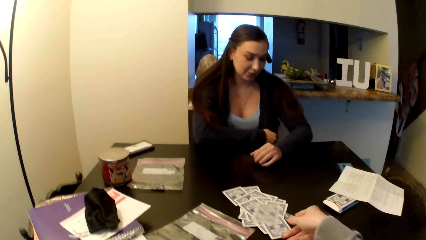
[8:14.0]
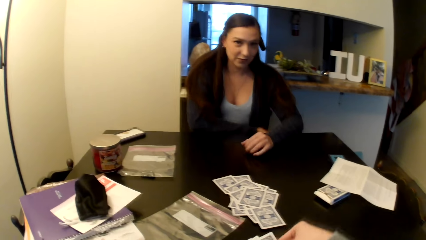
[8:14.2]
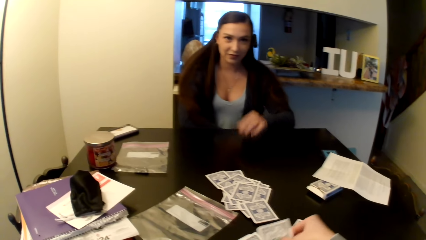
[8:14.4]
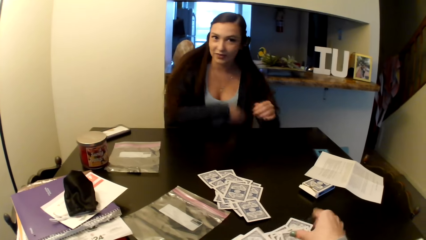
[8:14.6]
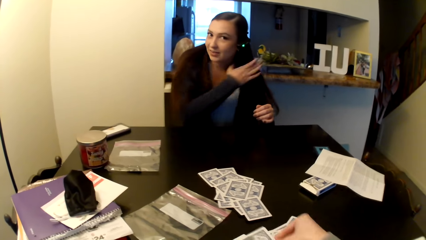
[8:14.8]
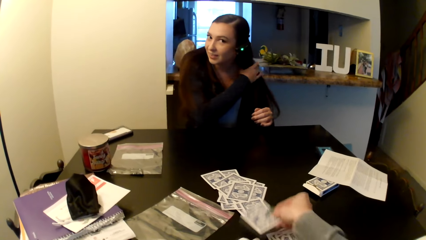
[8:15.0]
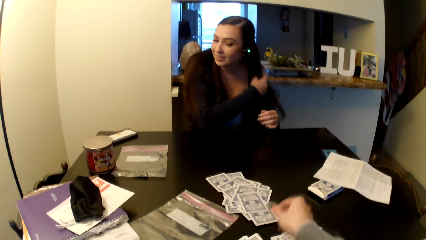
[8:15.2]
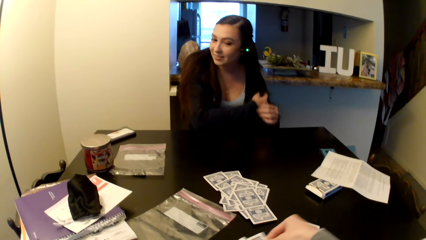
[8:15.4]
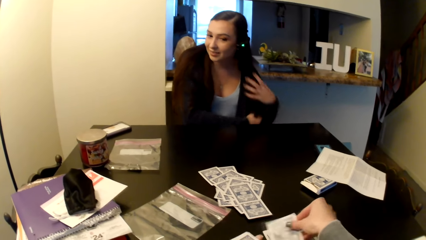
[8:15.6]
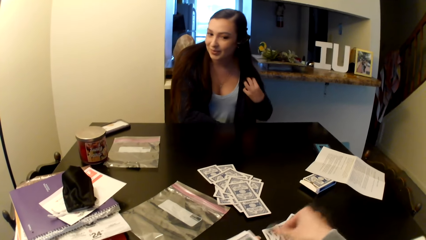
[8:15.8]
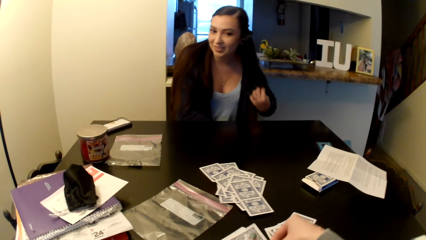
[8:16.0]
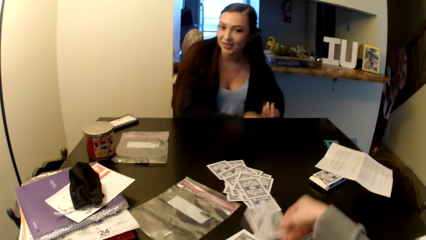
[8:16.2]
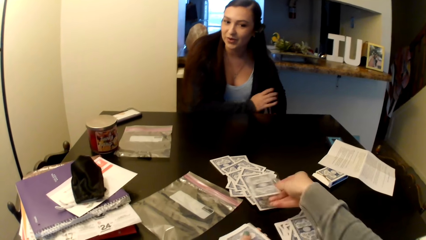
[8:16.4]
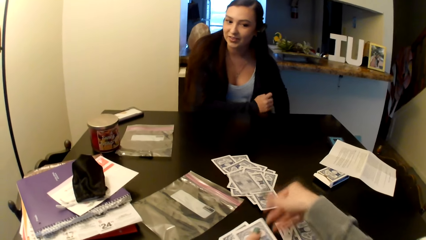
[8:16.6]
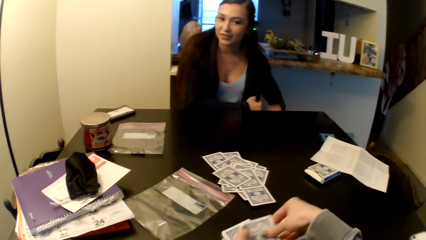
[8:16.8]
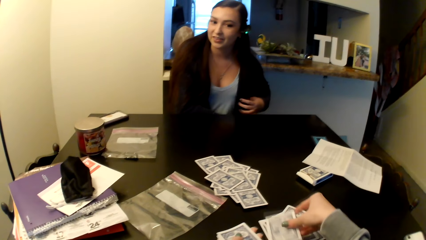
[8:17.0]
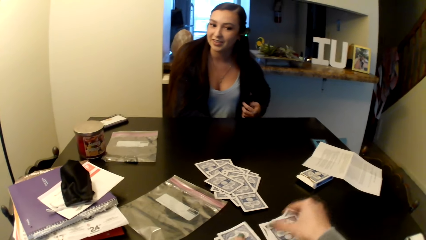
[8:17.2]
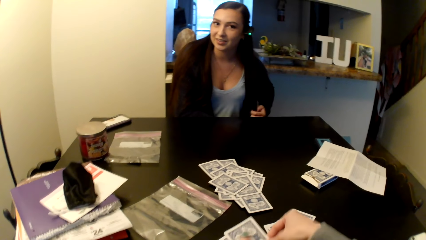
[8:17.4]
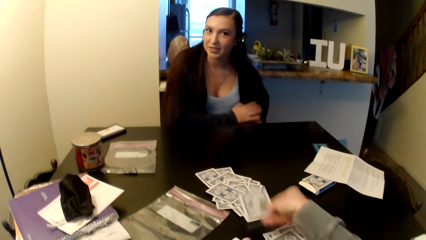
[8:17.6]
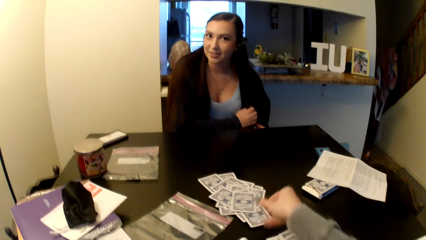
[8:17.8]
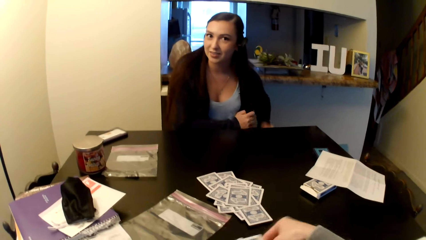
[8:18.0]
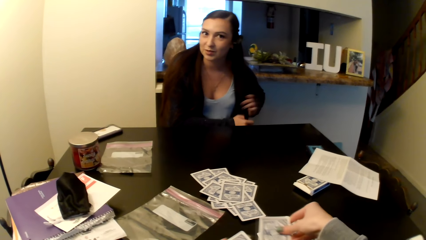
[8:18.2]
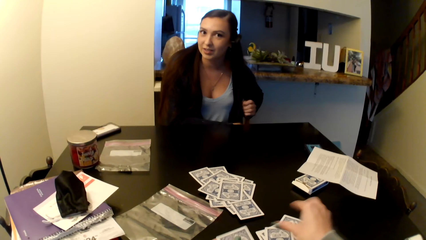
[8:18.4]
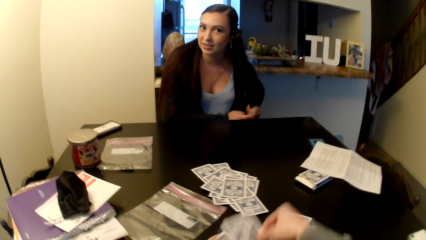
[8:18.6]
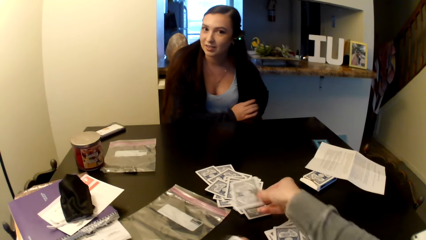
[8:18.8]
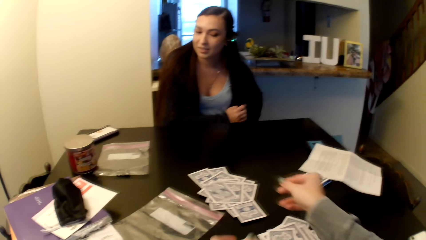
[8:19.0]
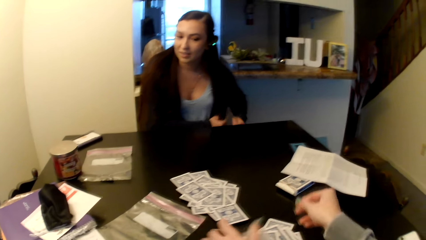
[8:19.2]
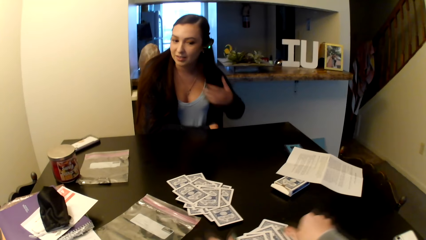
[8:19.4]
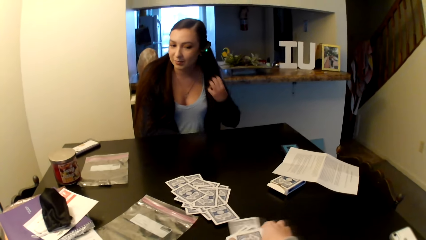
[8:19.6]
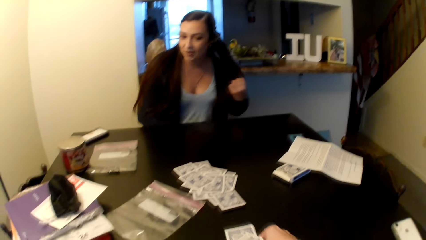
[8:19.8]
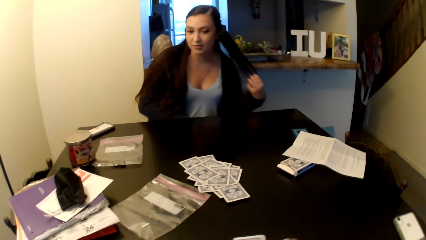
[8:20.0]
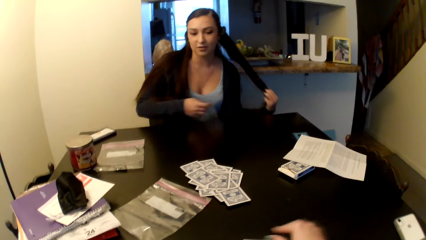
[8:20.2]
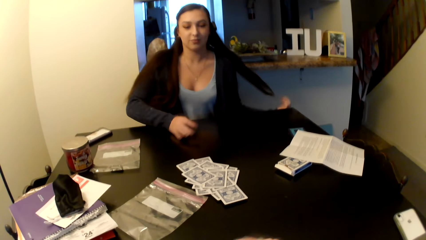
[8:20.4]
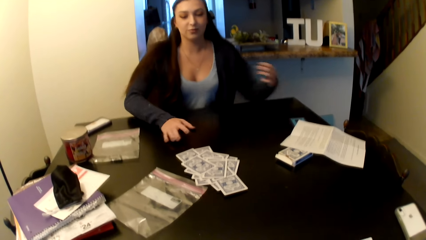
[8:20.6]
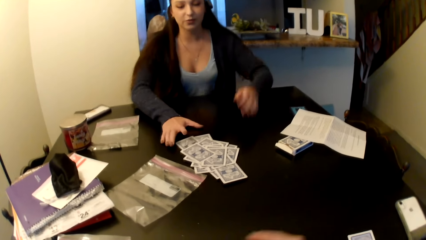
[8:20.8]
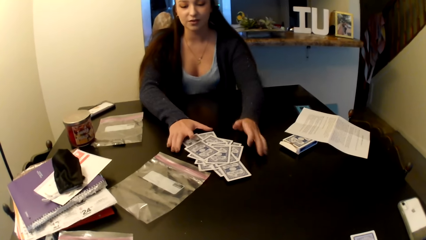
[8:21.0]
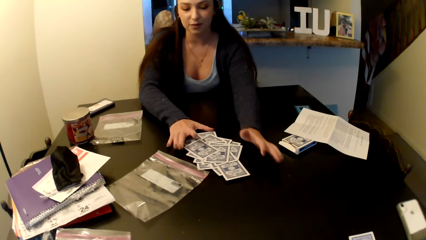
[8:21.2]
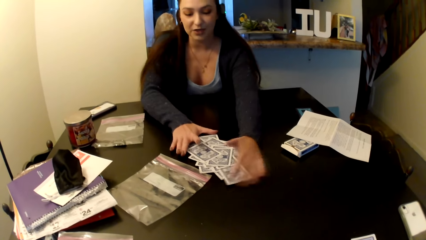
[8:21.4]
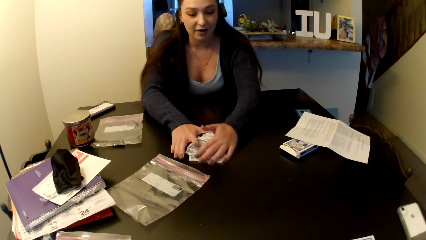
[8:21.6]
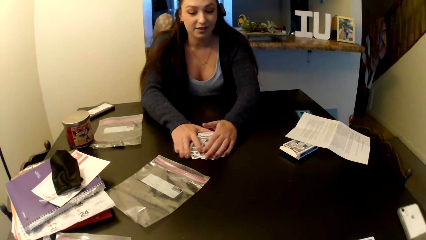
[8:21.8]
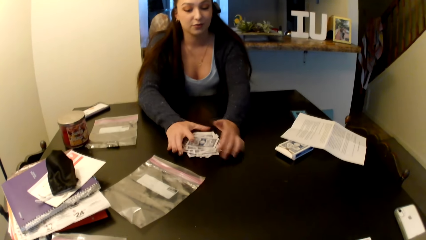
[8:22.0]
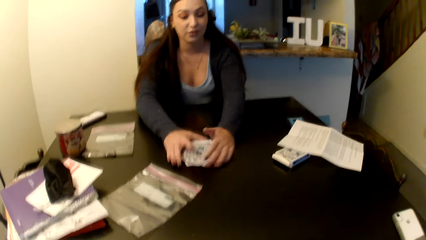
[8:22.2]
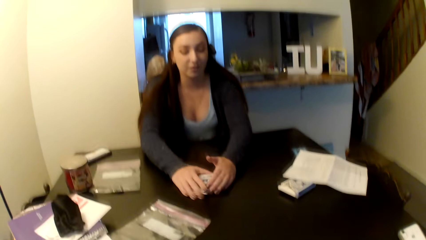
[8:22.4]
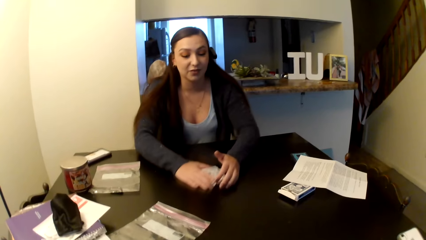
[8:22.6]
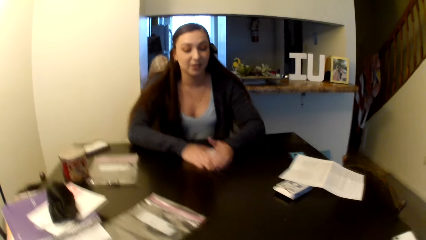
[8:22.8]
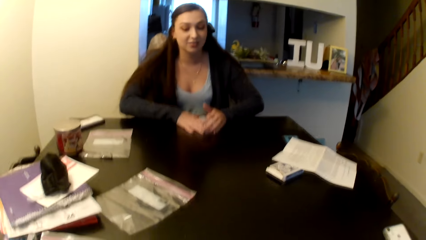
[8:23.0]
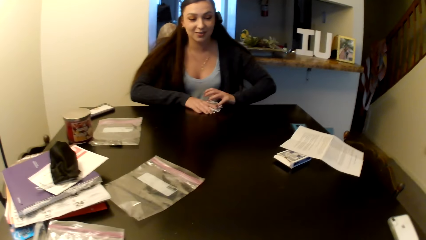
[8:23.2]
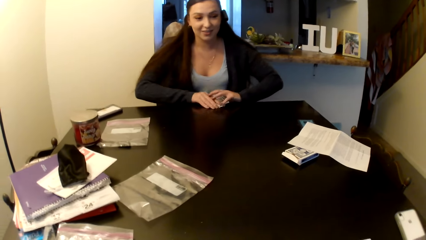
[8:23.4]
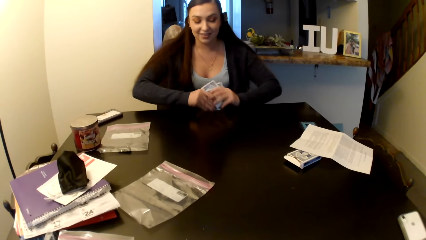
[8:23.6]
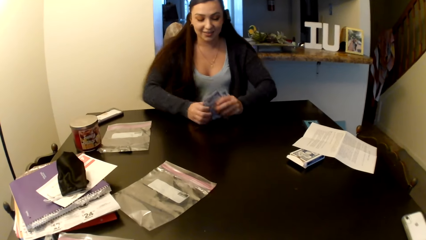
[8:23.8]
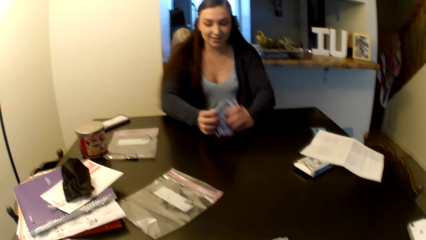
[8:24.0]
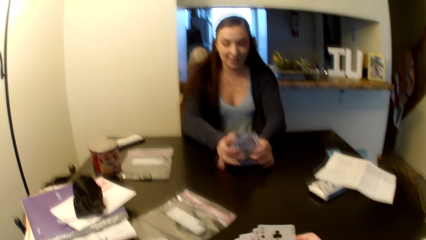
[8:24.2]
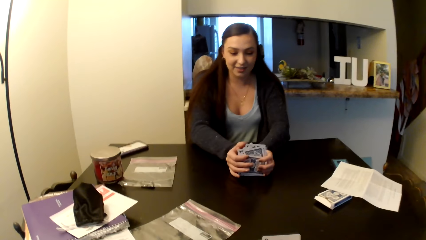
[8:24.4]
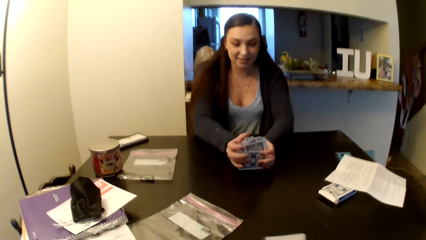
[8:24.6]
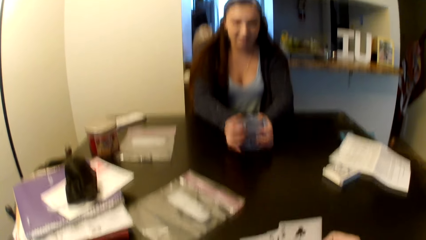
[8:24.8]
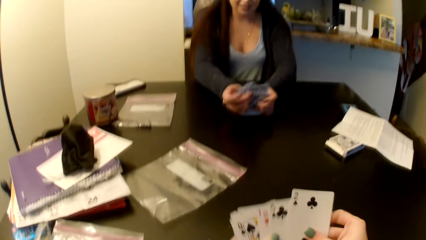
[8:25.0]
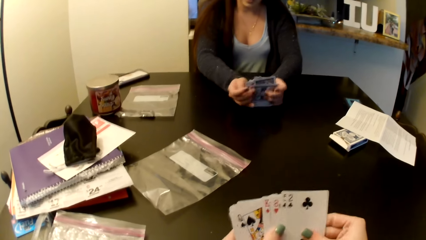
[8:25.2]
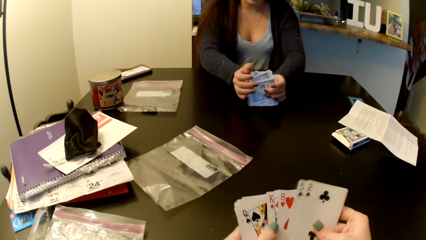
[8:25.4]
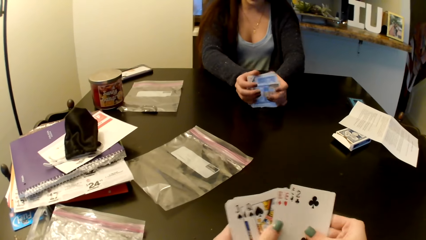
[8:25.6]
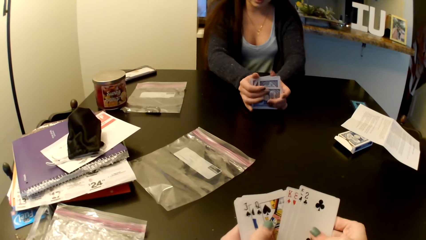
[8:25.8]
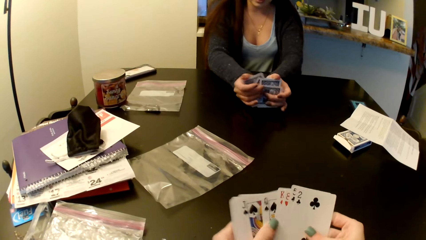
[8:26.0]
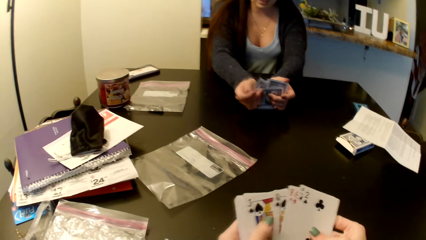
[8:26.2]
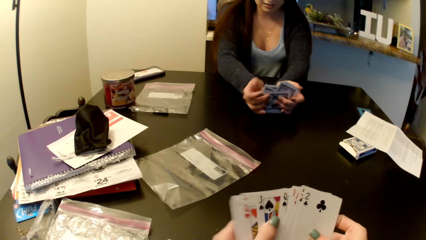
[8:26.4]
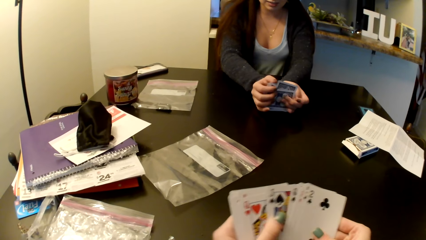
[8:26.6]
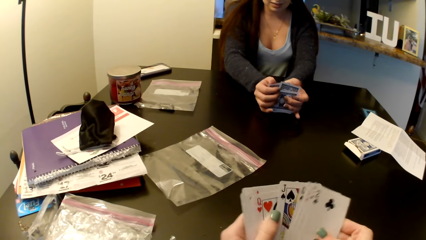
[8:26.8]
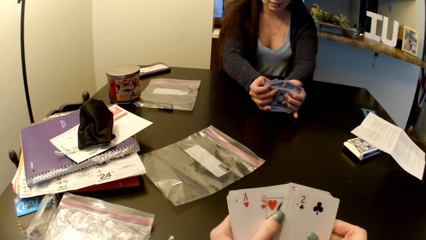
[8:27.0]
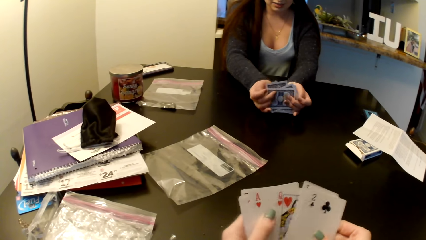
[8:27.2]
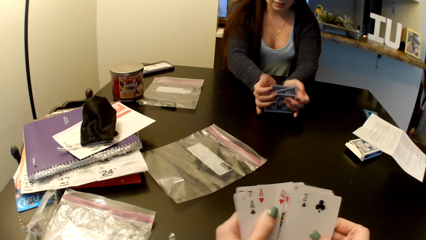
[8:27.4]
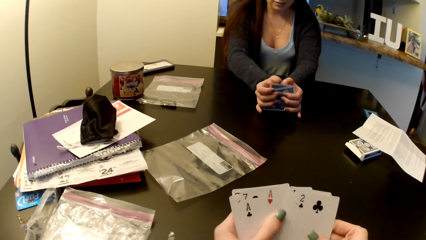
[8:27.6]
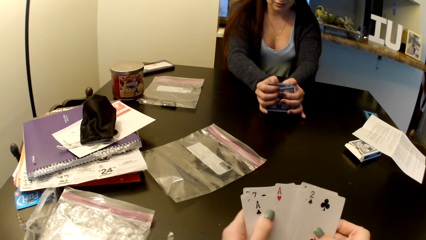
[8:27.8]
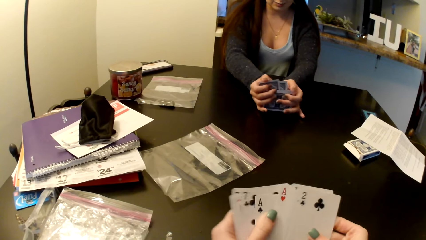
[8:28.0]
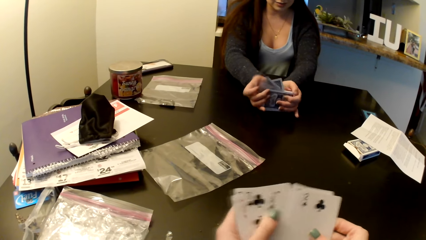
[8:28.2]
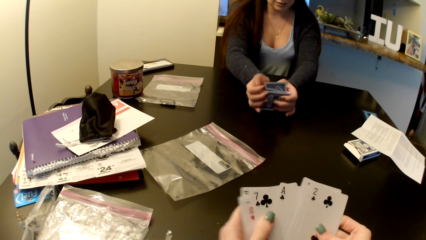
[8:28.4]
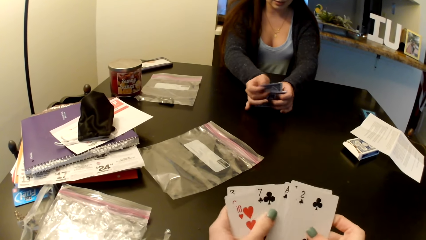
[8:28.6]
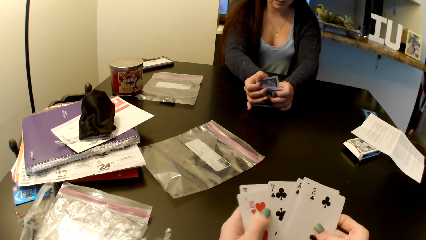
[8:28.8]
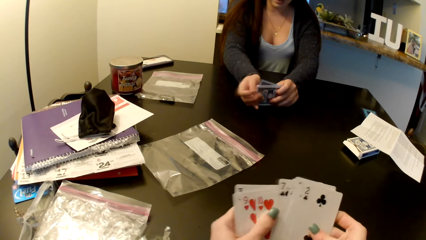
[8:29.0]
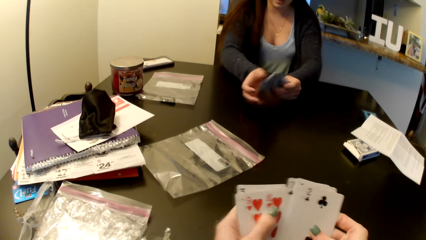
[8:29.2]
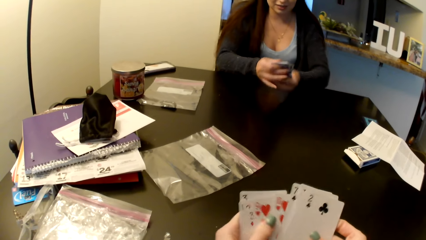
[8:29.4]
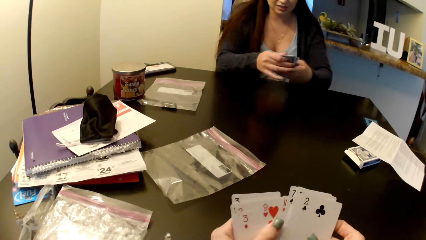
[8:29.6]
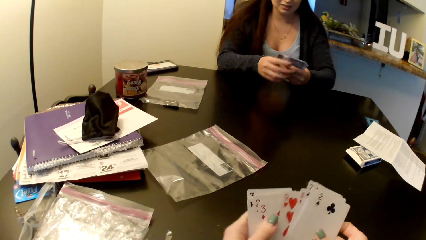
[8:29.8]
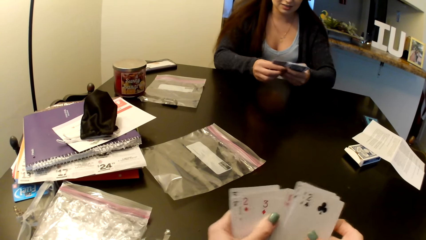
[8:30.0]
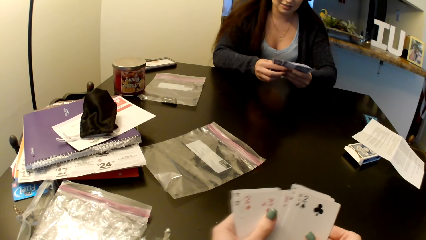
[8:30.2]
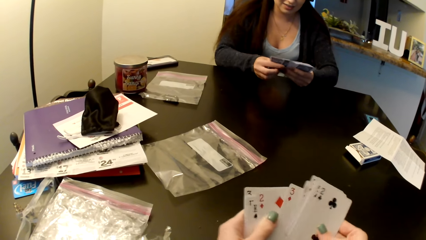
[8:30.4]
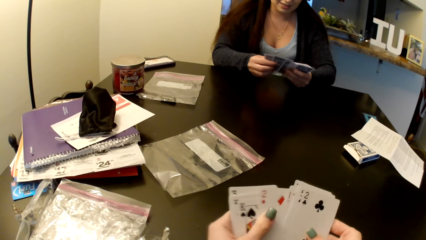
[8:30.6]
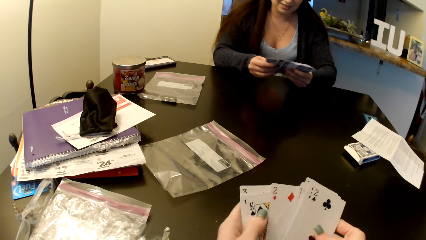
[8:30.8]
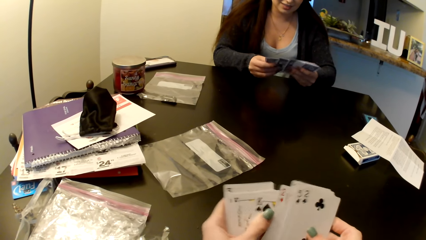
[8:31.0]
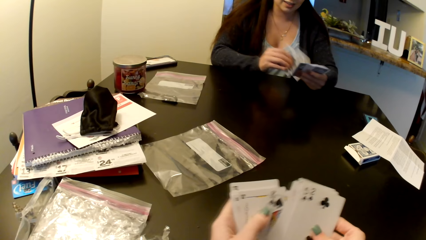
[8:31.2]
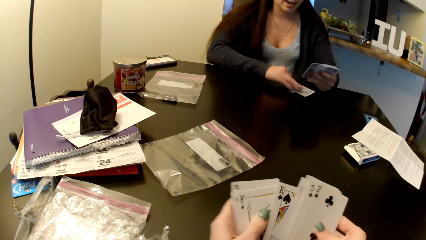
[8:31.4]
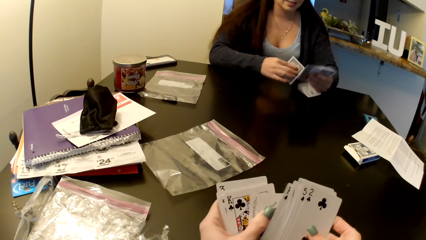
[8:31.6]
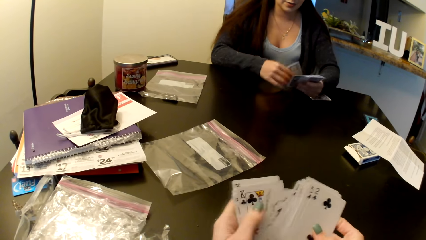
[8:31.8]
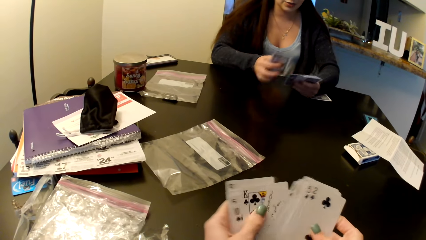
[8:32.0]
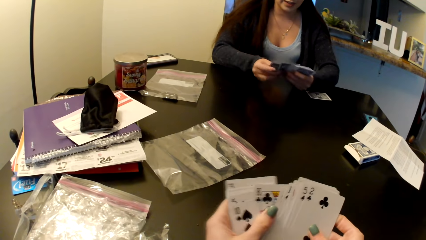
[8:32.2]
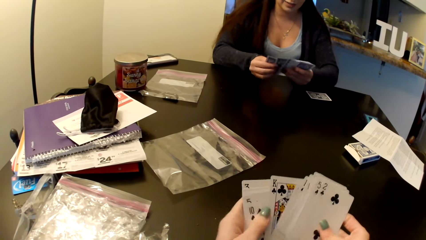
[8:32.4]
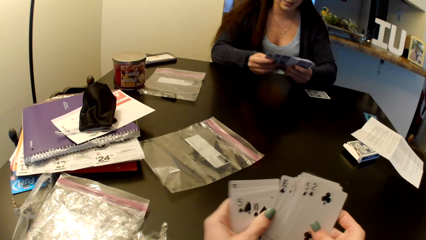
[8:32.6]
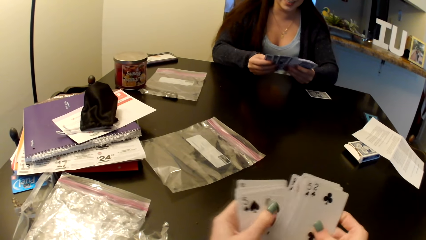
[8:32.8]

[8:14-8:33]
The camera wearer puts the card on the table. They pick up the card. They put the card on the table. They pick up the card. They put the card on the table. They pick up the card. They put the card on the table. They pick up the card. They put the card on the table. A woman picks cards from the table. She shuffles the cards. The camera wearer shuffles the cards. The woman arranges the cards. She shuffles the card.
